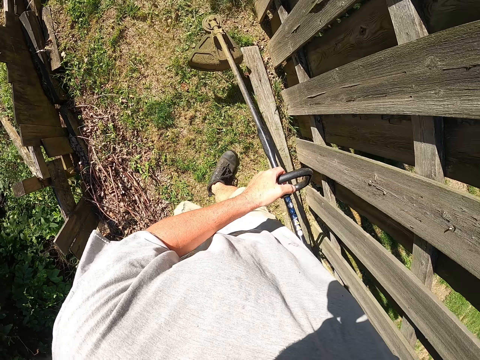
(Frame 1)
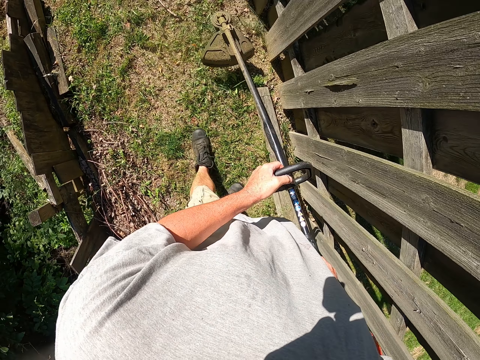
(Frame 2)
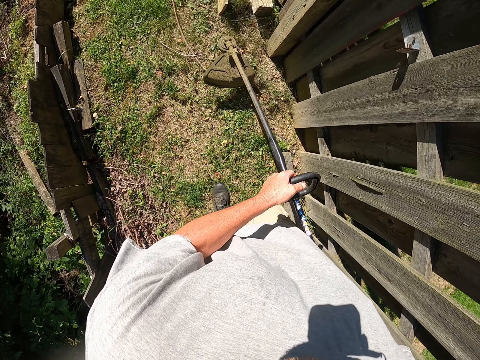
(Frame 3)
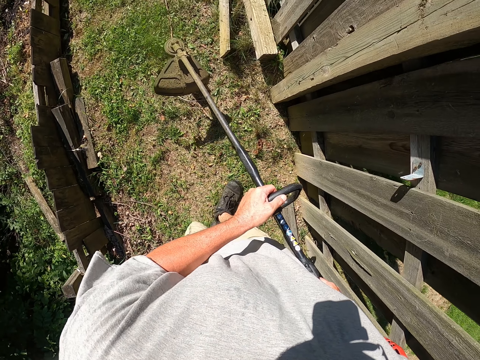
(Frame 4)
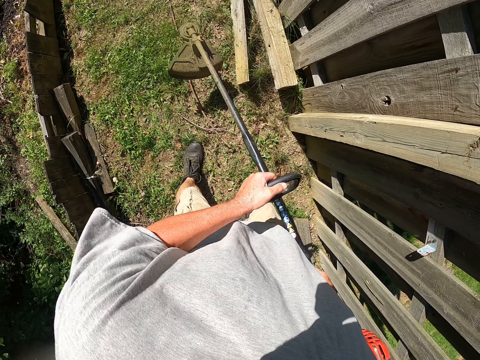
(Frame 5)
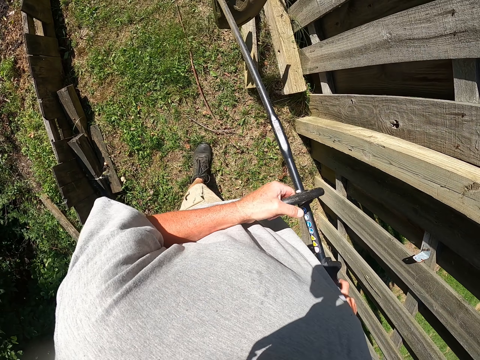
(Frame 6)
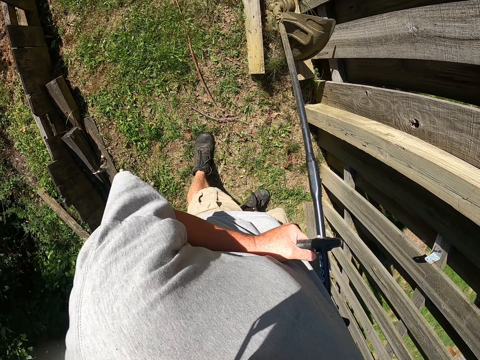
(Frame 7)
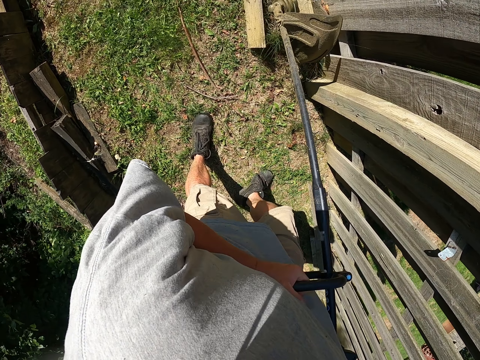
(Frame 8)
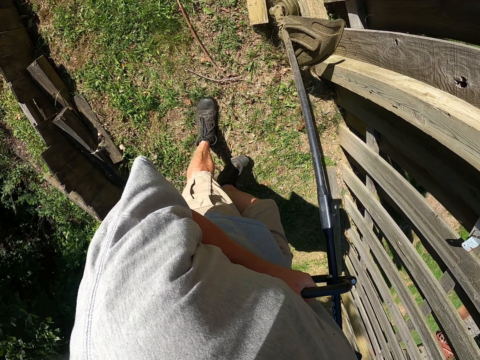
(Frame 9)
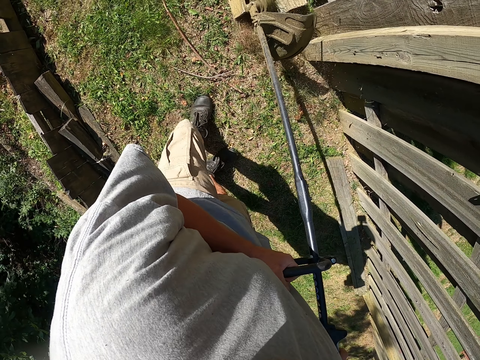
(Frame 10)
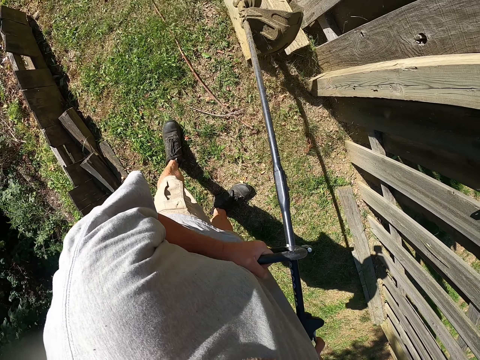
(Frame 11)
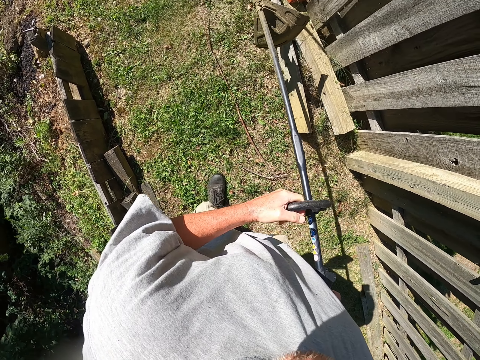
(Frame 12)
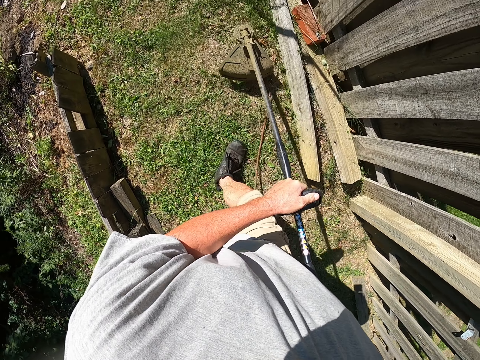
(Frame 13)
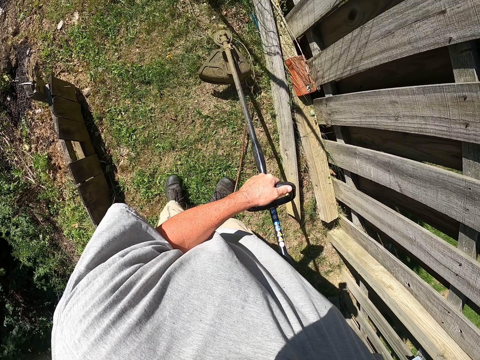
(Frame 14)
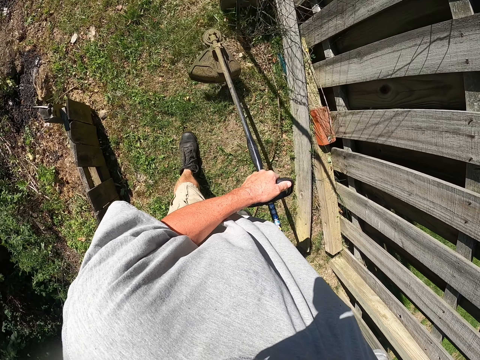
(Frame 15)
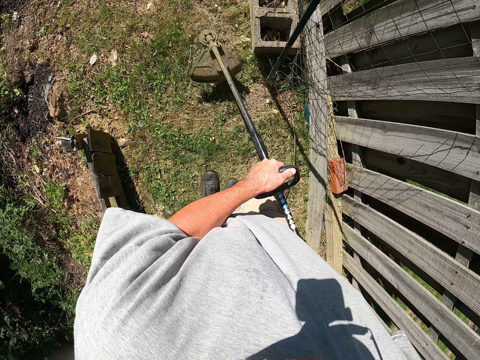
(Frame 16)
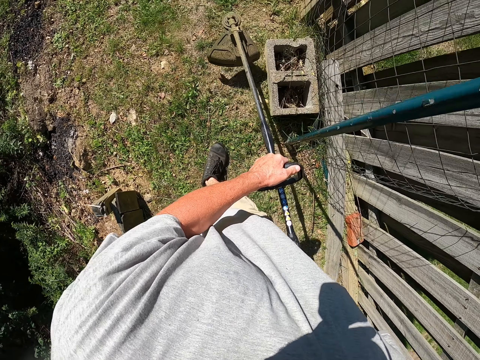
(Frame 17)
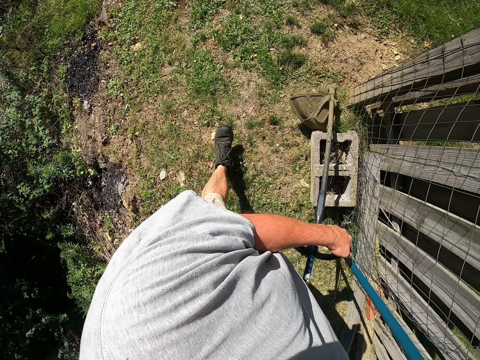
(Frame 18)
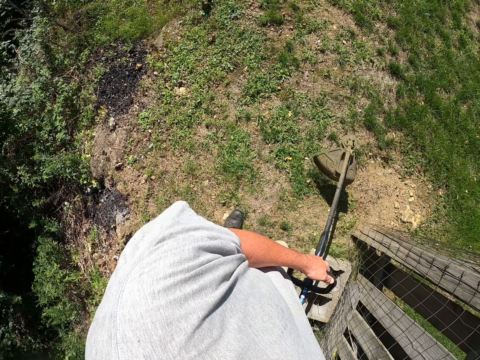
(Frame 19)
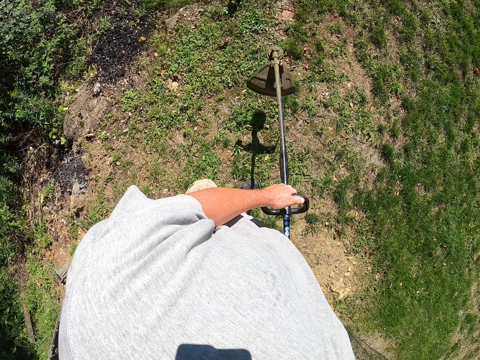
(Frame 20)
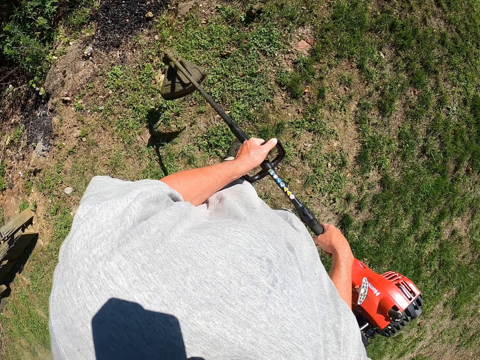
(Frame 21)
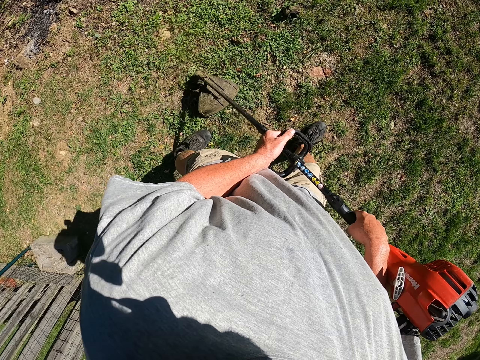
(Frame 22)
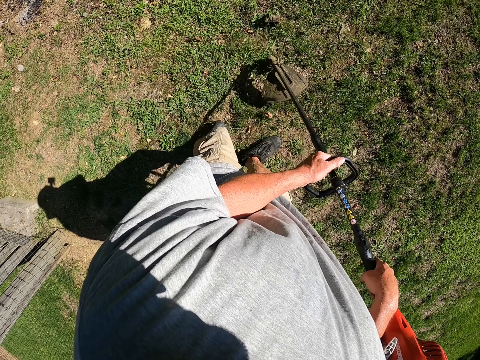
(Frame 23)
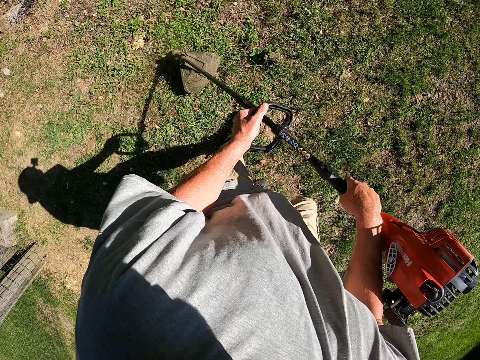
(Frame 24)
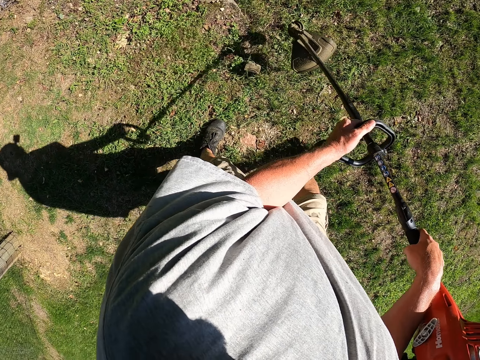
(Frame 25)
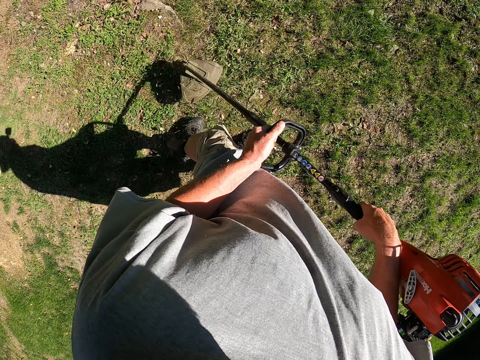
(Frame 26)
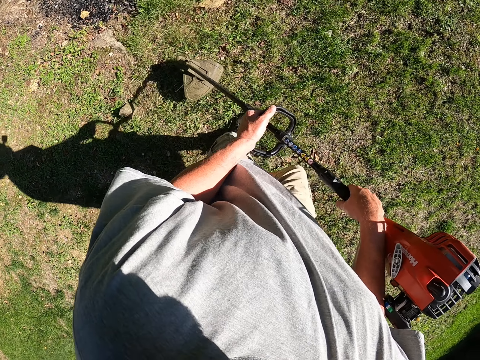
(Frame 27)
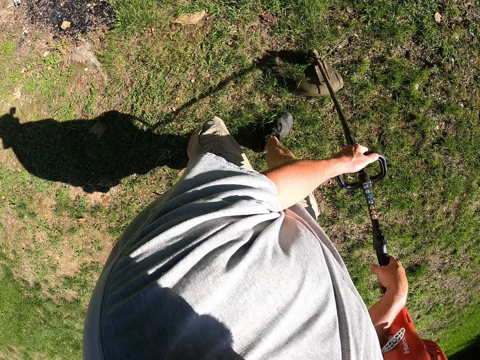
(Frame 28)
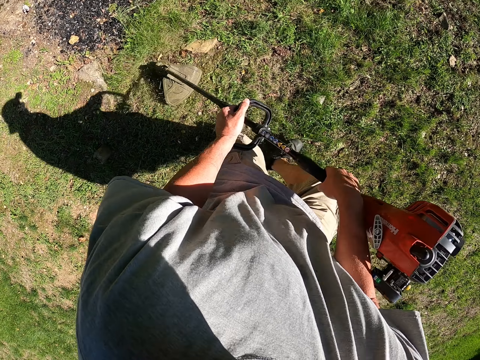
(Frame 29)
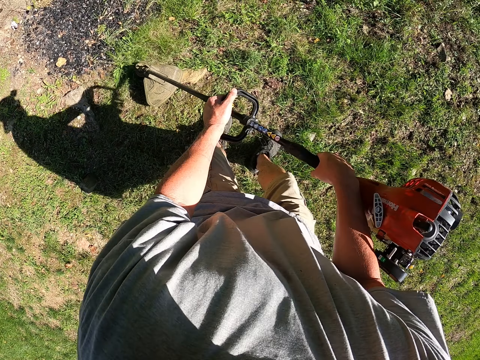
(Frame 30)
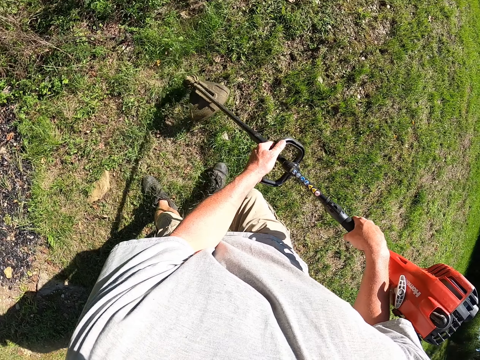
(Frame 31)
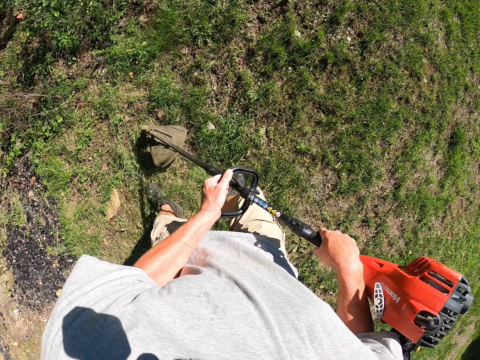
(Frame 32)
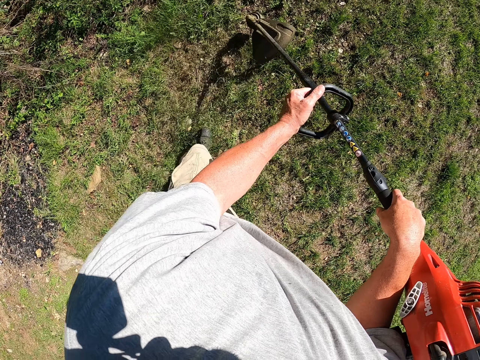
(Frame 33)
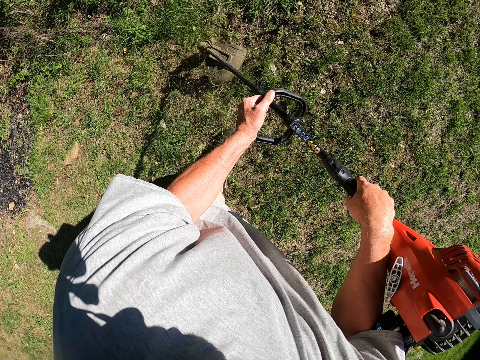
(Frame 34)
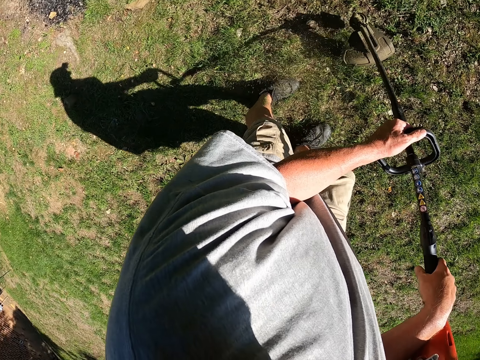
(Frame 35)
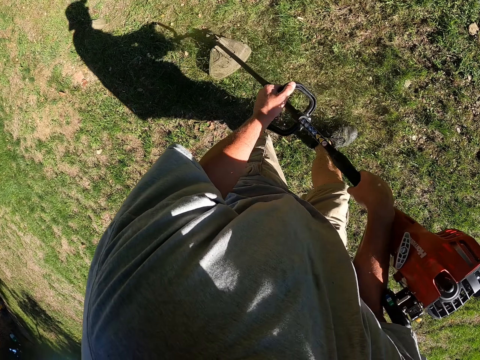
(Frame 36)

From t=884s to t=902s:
The camera wearer cuts grass with a brush cutter. They cut grass with the brush cutter again. They walk around the garden. They cut grass with the brush cutter. They cut grass with the brush cutter repeatedly.

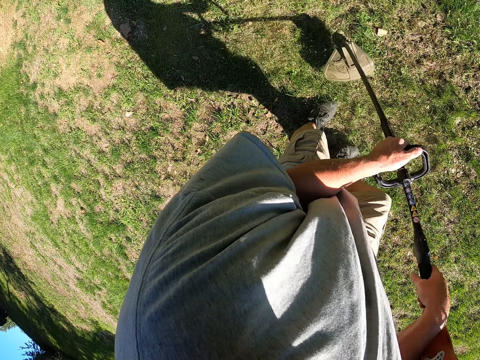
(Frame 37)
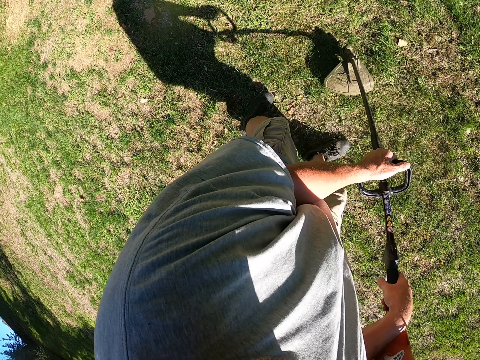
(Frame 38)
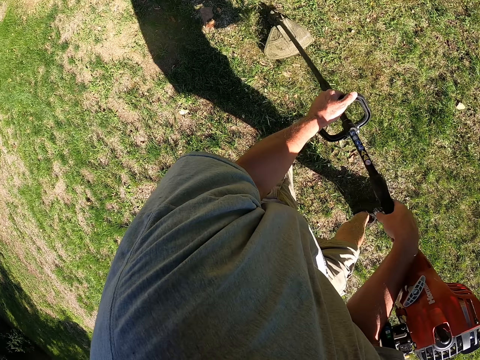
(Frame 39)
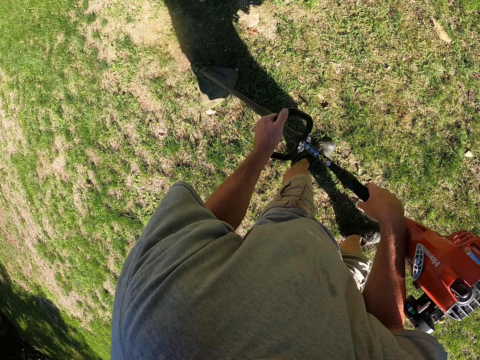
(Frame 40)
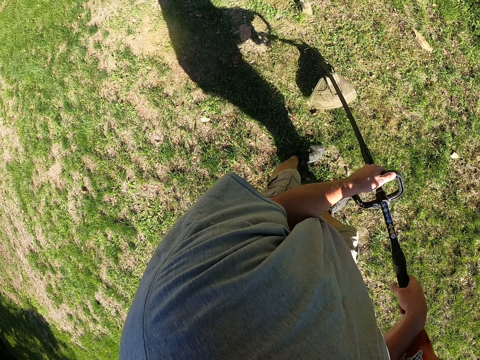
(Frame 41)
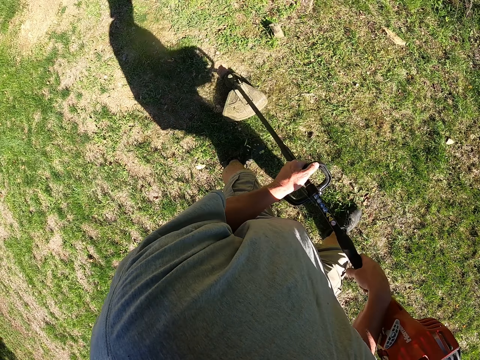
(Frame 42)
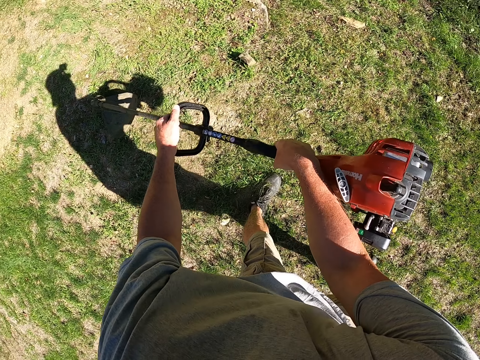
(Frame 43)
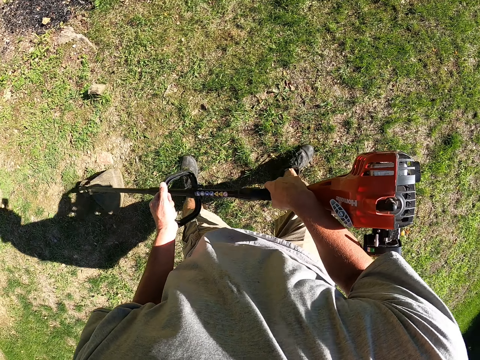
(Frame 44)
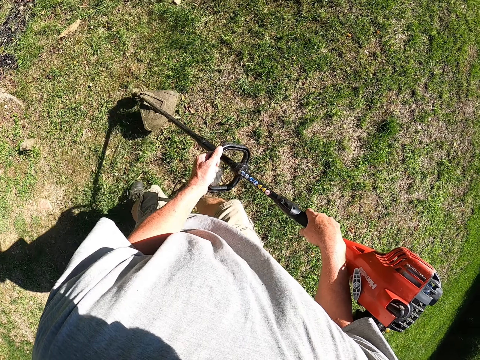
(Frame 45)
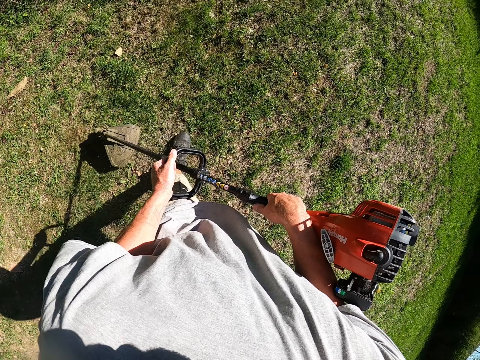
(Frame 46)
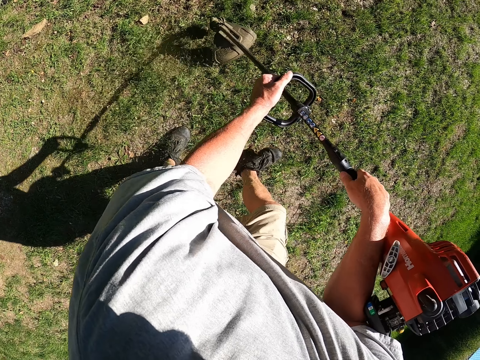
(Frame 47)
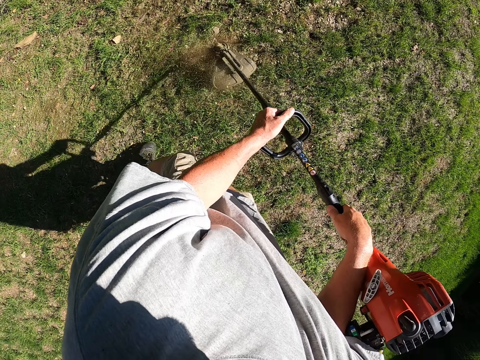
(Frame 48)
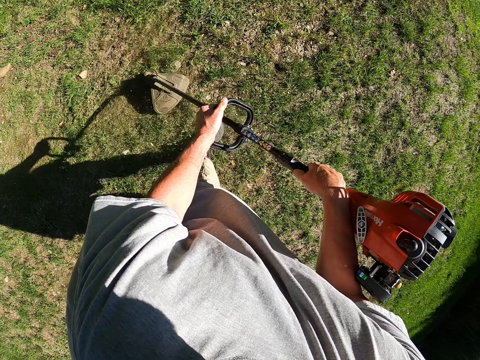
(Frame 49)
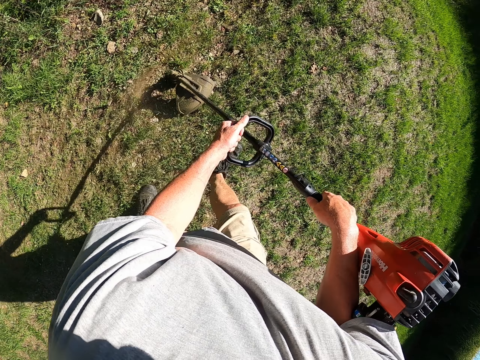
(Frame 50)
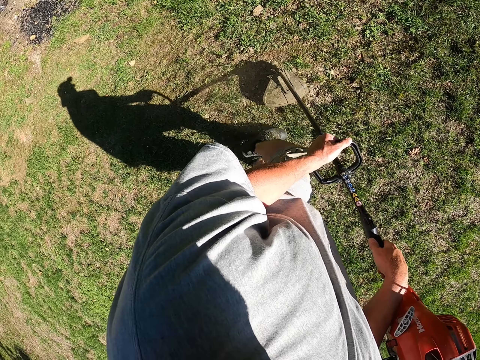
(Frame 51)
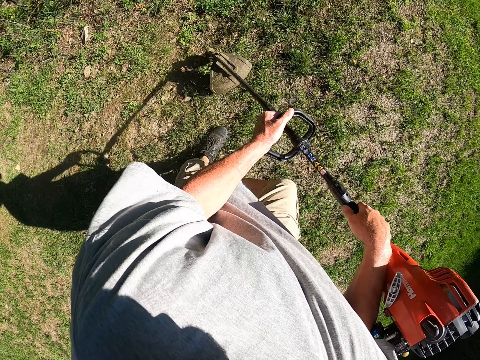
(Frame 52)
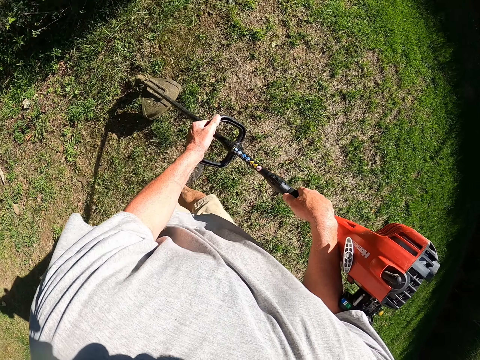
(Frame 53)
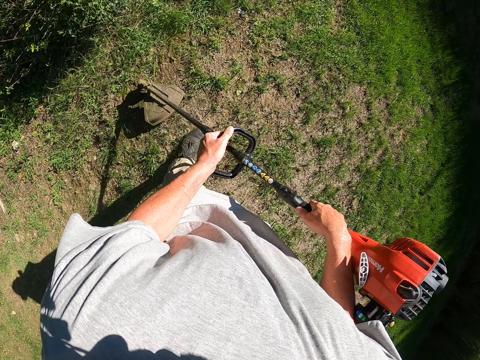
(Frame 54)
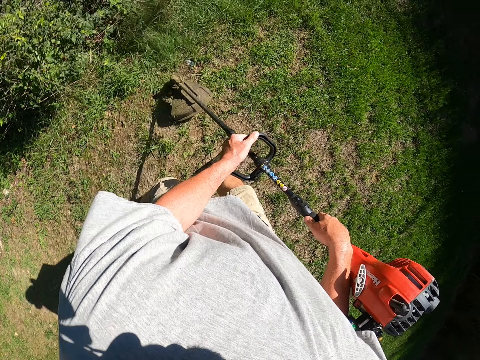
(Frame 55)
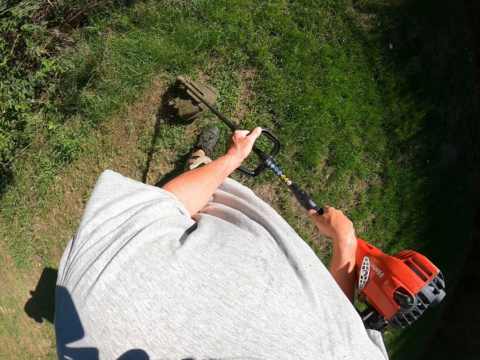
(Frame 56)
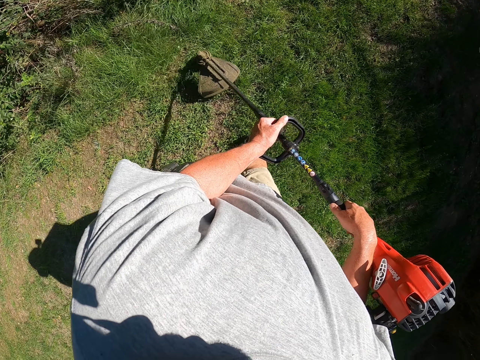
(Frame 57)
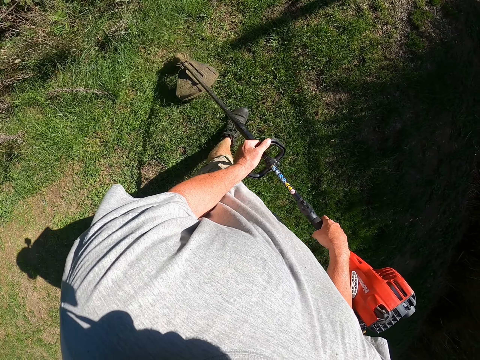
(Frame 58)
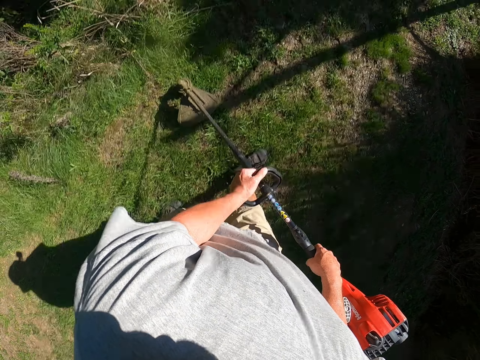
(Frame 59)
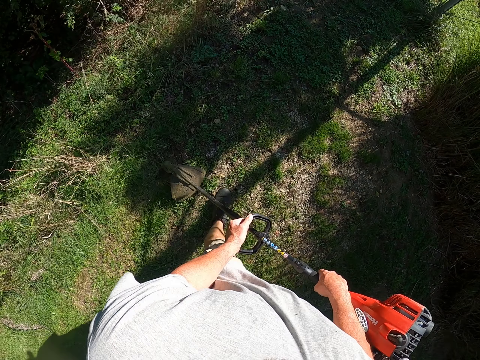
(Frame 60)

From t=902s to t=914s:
The camera wearer cuts grass with a brush cutter. They cut grass again. They walk around the garden. They cut grass with the brush cutter. They cut grass again.
